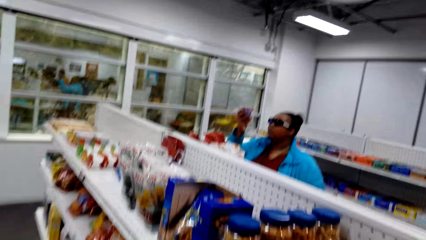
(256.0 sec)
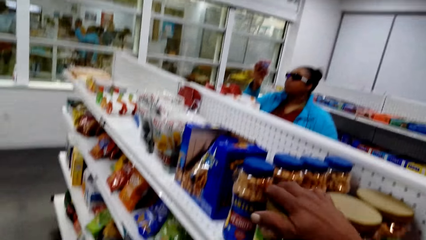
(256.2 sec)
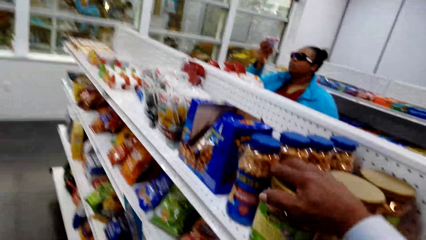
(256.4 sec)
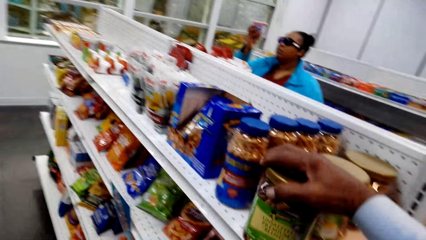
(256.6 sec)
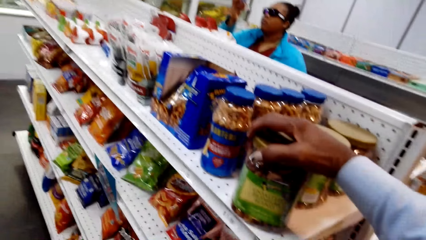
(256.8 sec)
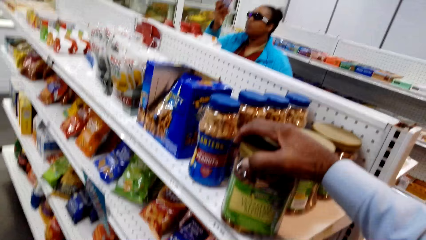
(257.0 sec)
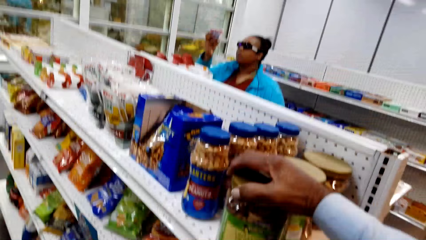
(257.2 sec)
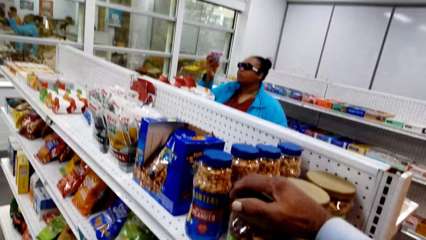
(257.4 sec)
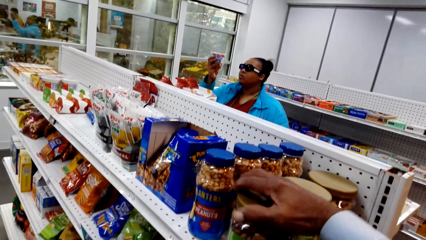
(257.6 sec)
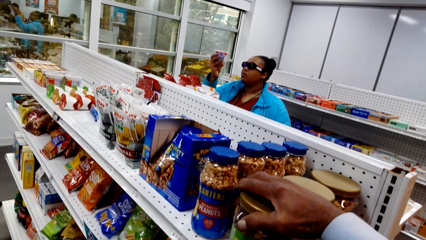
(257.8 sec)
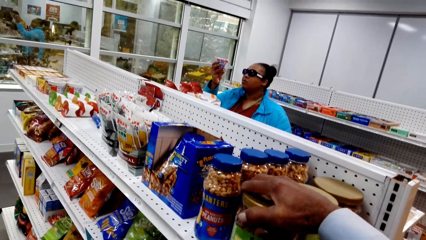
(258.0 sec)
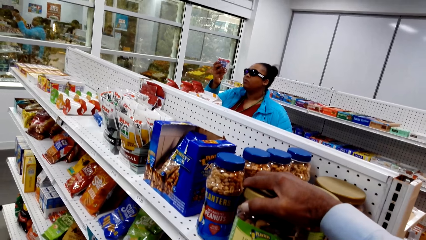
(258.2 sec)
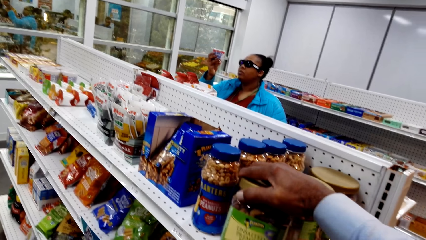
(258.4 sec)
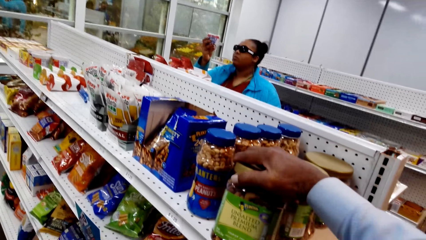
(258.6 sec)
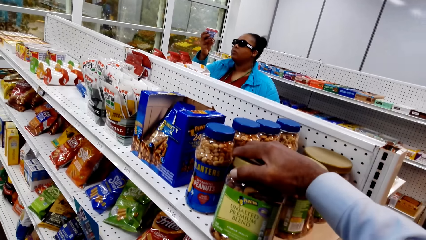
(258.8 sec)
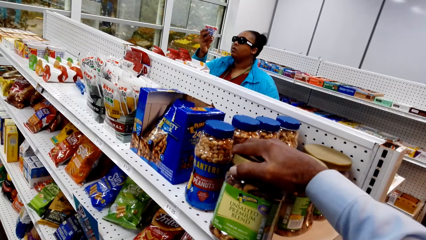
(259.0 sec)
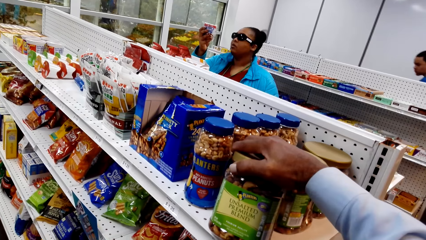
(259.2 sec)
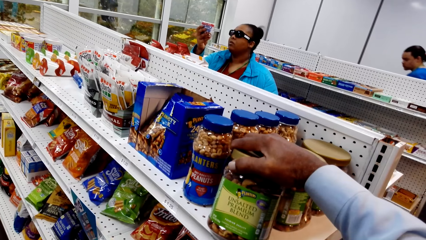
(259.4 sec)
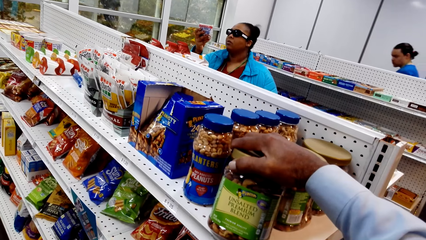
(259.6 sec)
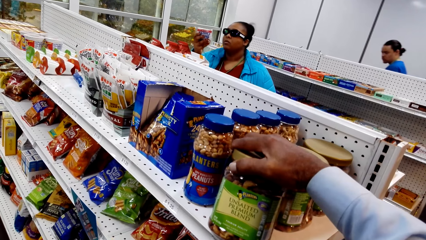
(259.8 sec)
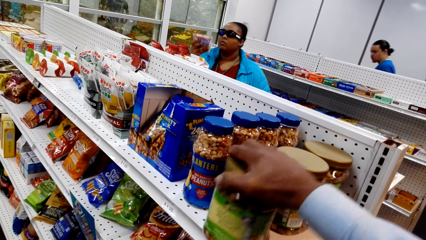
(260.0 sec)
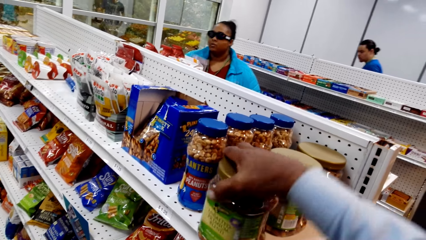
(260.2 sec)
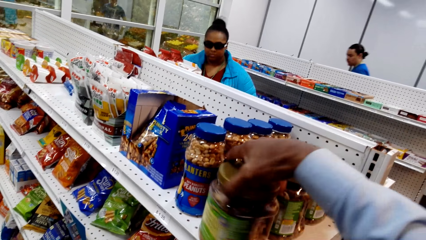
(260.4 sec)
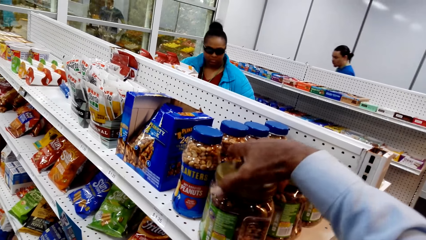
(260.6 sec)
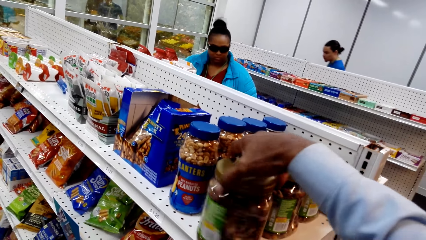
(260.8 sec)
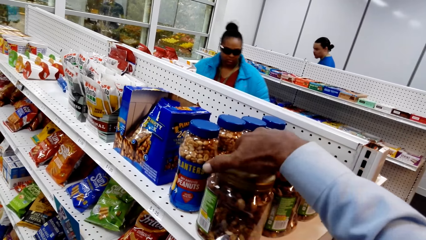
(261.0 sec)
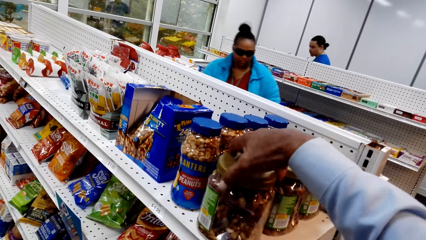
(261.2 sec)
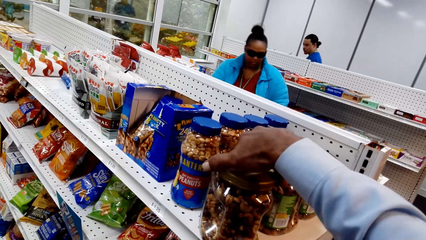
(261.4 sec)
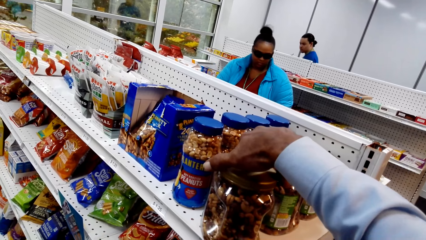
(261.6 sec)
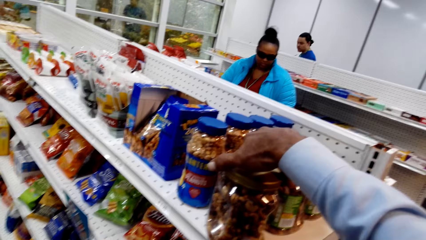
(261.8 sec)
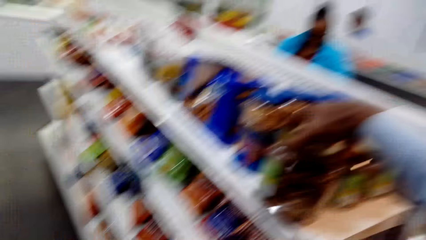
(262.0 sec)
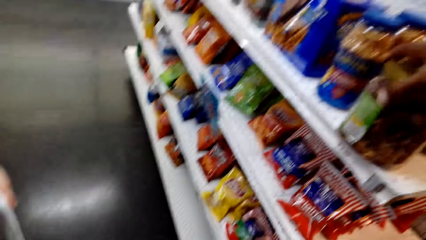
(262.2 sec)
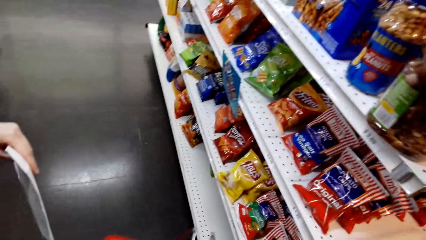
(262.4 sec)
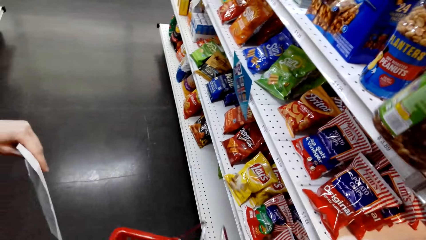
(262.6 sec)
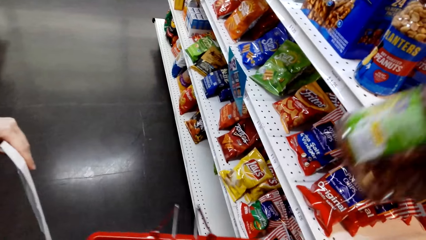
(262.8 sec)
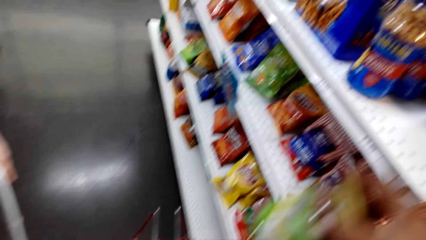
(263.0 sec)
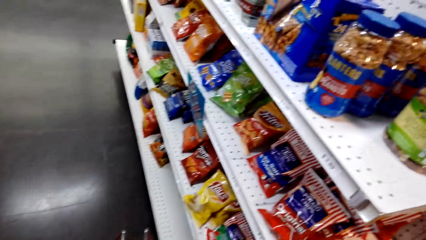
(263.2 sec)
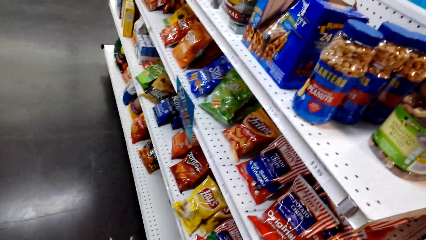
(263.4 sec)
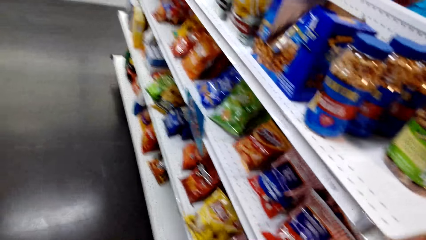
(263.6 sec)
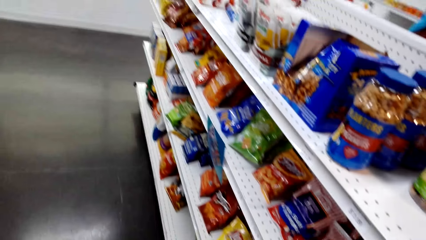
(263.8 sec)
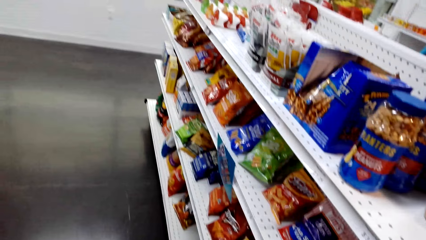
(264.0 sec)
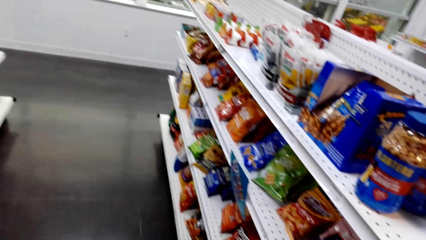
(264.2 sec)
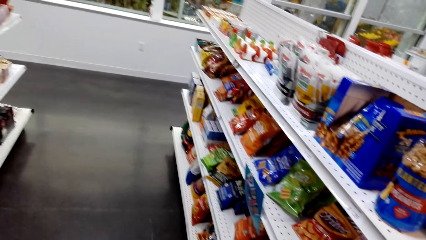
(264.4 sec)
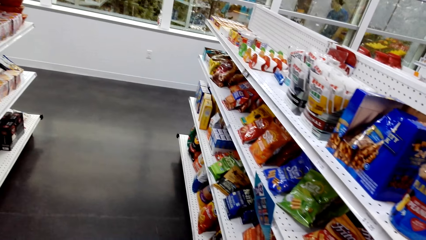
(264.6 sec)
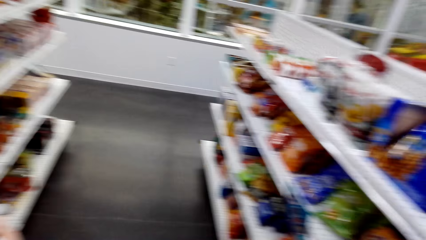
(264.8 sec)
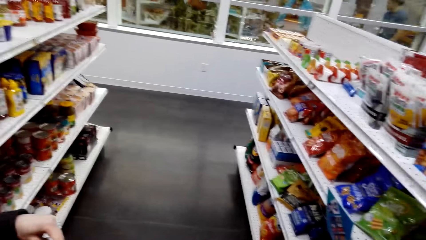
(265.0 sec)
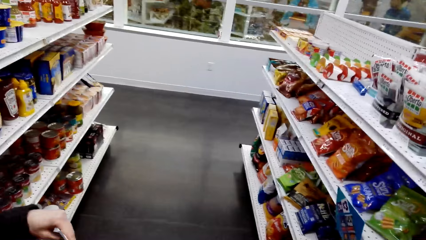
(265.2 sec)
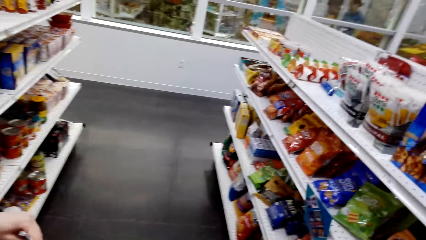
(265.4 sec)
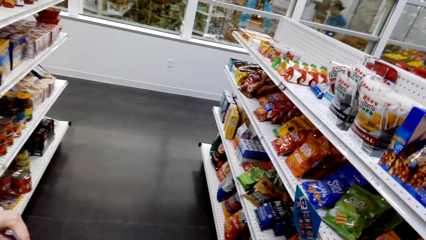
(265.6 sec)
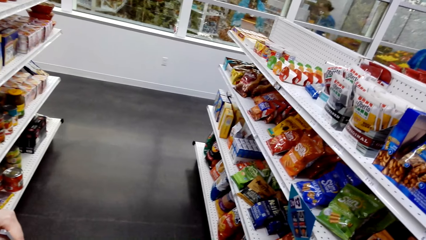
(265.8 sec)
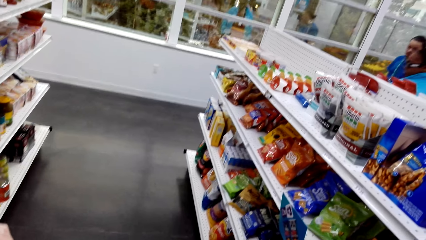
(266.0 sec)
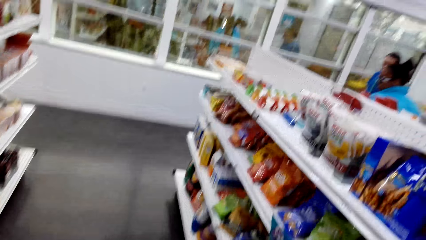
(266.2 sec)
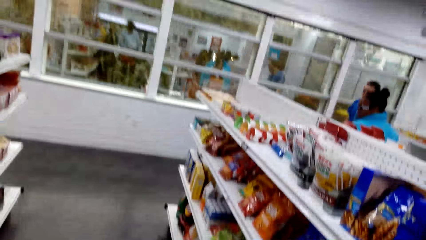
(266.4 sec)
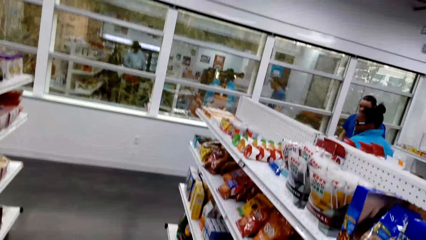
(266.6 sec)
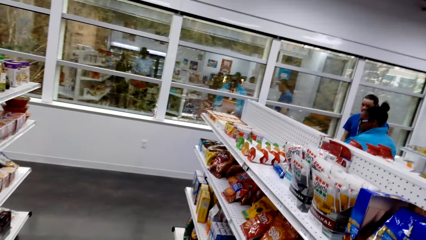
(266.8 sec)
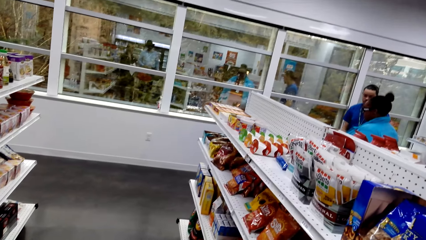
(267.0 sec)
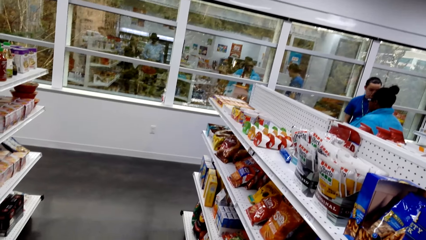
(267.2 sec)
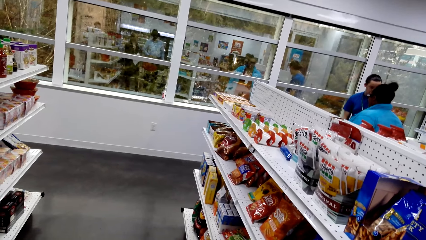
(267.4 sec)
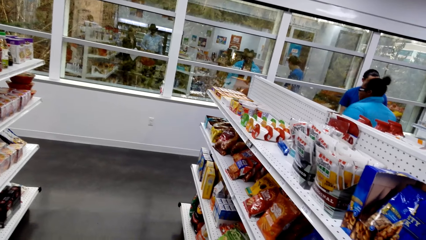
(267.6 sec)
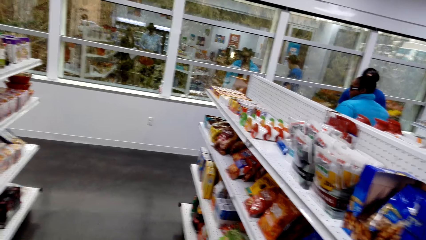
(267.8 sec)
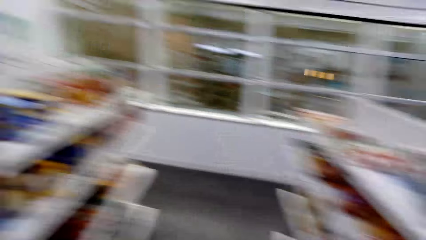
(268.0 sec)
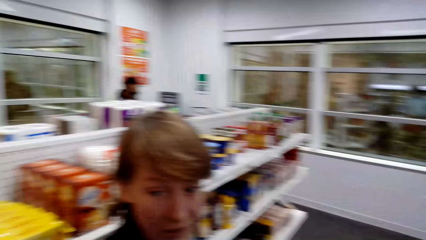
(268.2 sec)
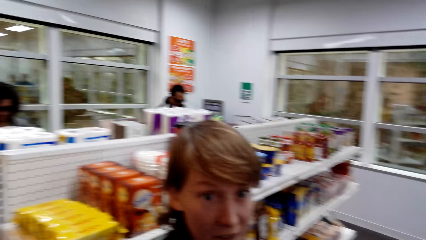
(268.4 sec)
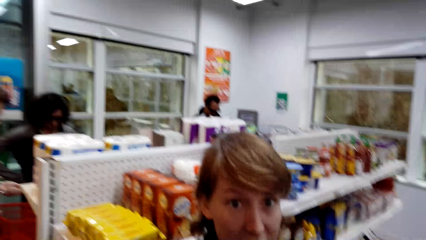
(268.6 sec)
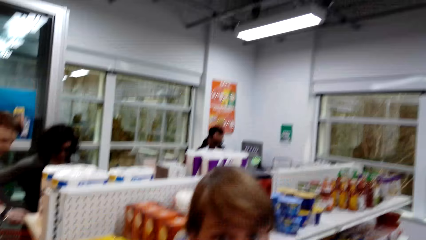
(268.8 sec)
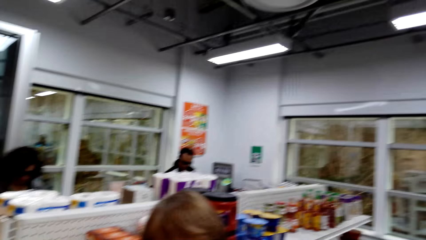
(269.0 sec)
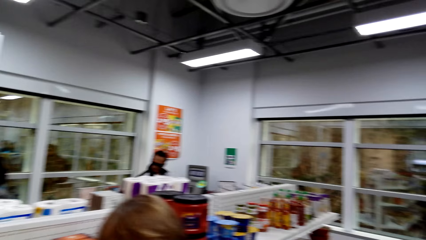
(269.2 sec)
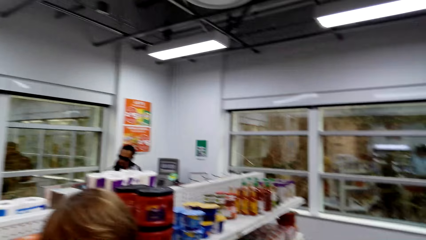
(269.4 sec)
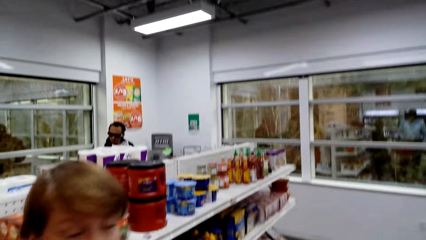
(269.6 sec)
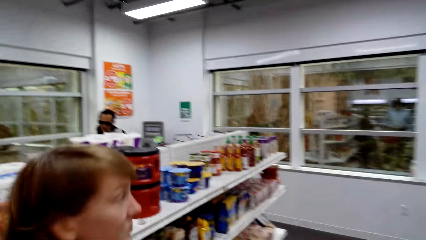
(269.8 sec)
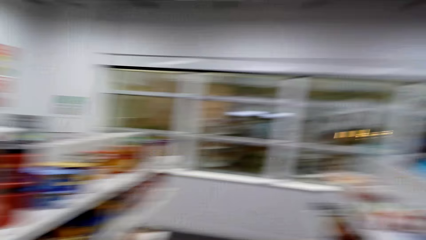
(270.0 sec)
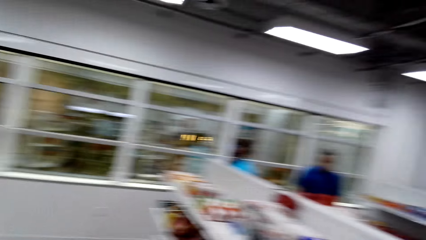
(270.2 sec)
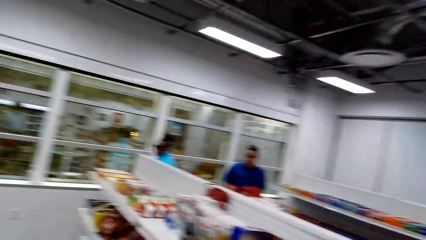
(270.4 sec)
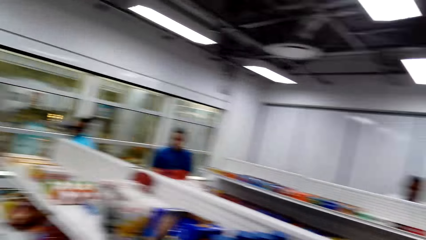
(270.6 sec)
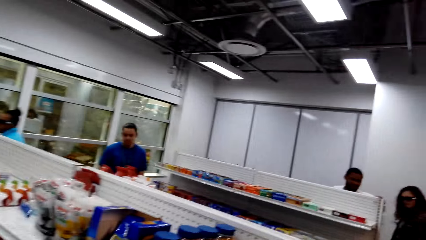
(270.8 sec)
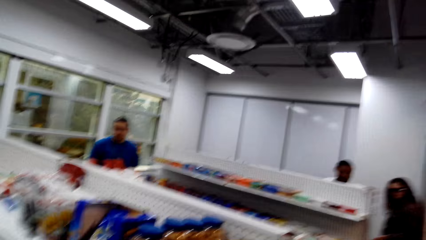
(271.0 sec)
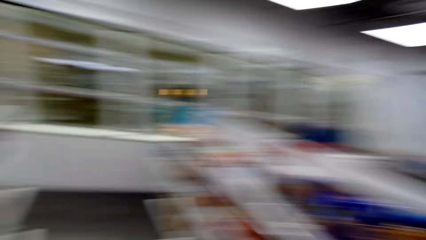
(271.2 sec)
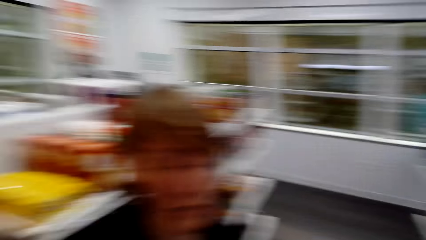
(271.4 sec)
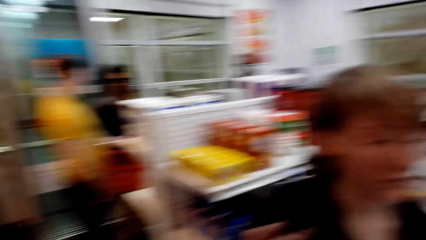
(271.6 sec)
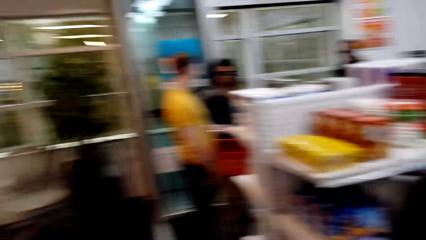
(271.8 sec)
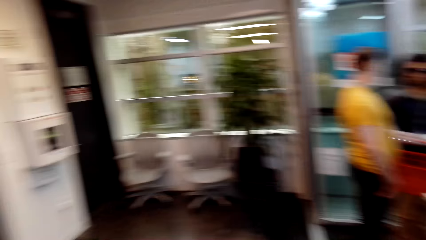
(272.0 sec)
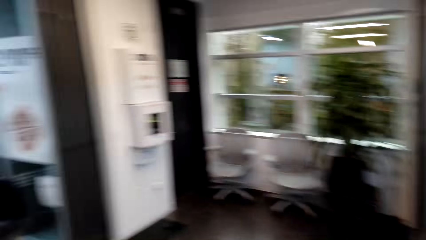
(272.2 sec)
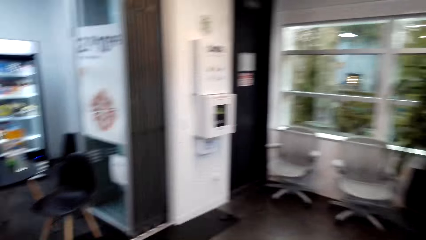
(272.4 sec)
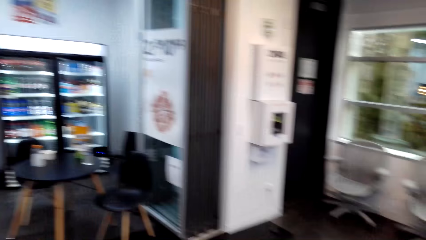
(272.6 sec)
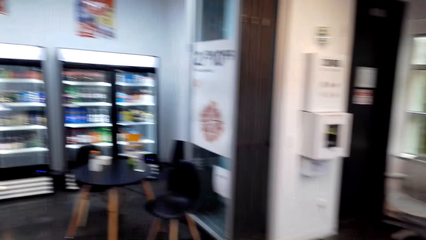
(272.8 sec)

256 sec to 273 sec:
The camera wearer holds something, talks with a lady, and looks around. They take something and give it to someone. They talk with the lady and look around.
